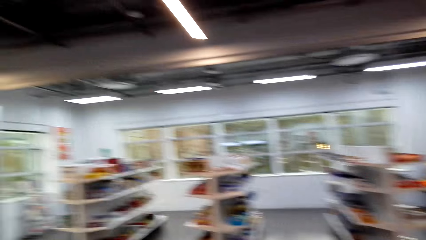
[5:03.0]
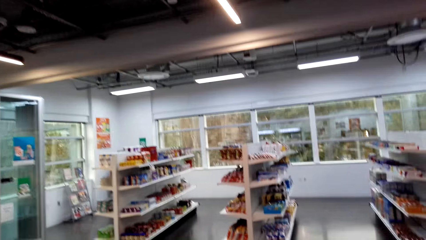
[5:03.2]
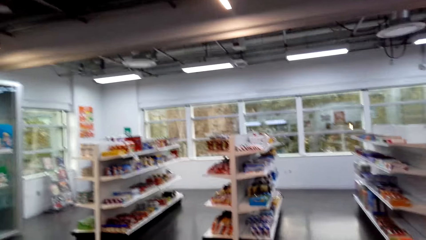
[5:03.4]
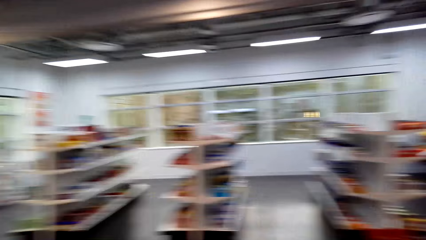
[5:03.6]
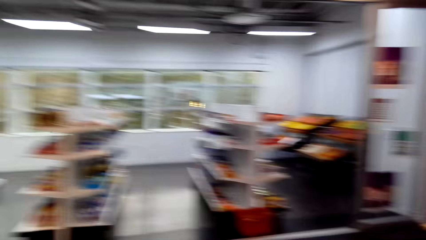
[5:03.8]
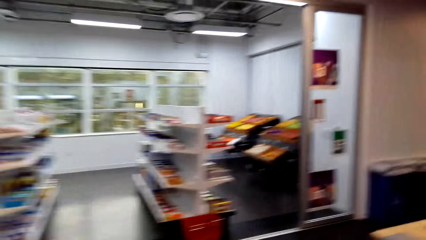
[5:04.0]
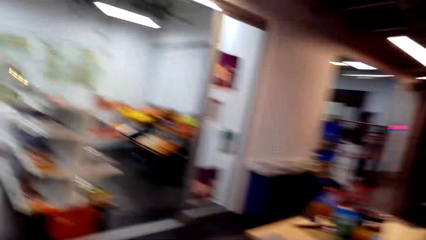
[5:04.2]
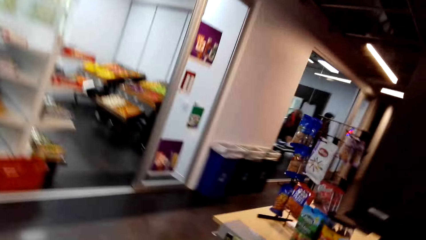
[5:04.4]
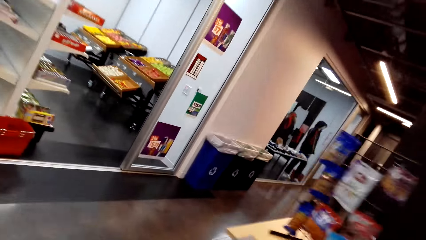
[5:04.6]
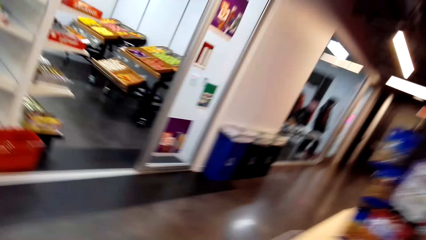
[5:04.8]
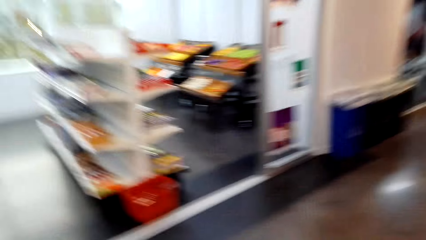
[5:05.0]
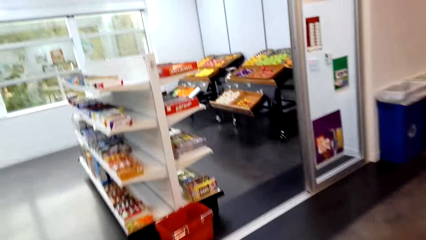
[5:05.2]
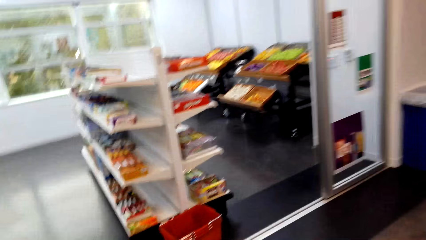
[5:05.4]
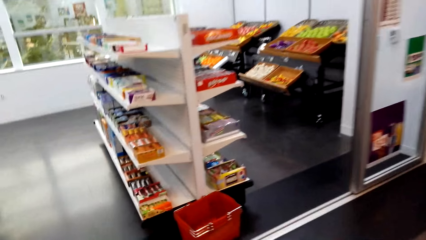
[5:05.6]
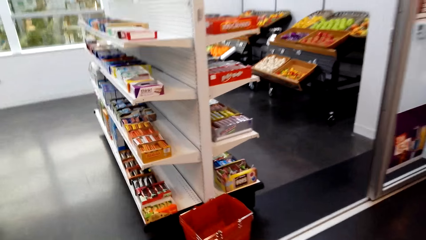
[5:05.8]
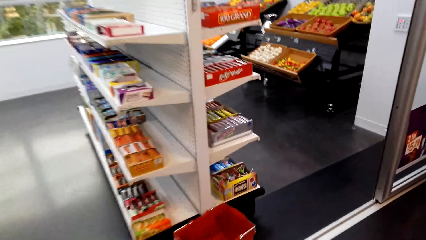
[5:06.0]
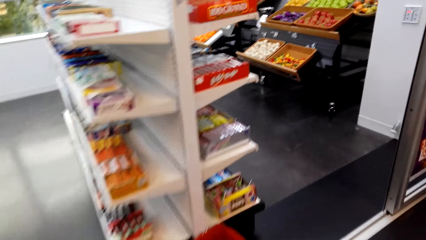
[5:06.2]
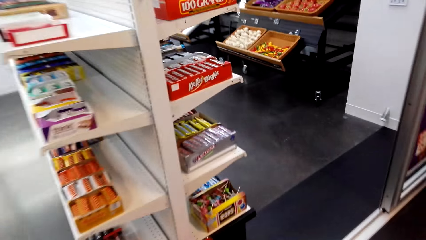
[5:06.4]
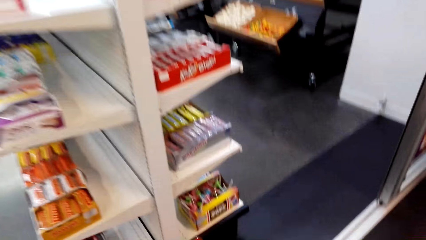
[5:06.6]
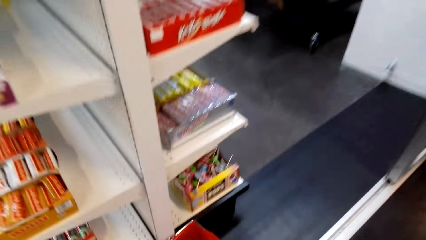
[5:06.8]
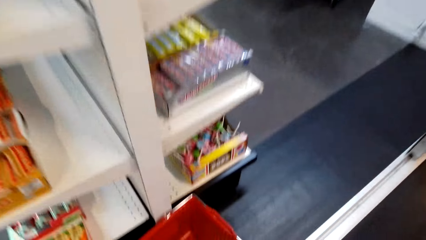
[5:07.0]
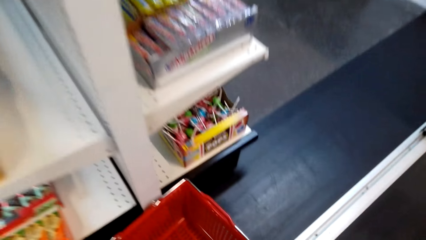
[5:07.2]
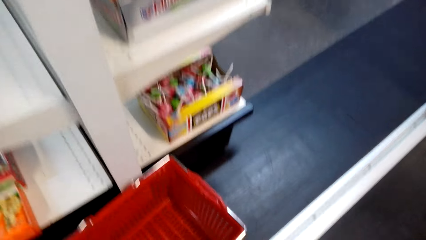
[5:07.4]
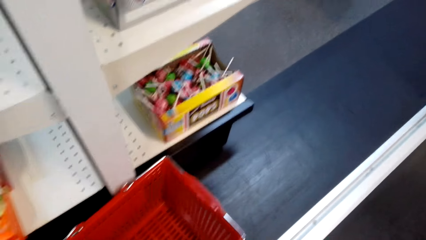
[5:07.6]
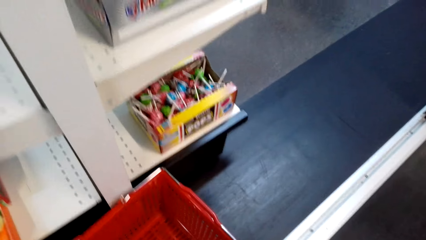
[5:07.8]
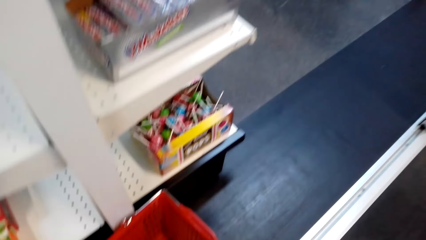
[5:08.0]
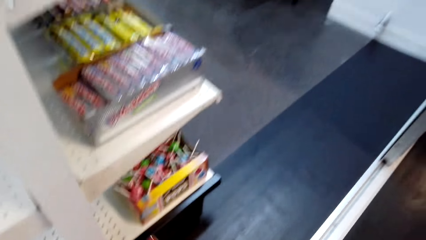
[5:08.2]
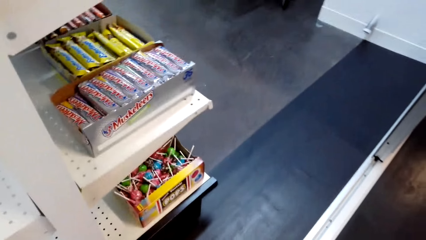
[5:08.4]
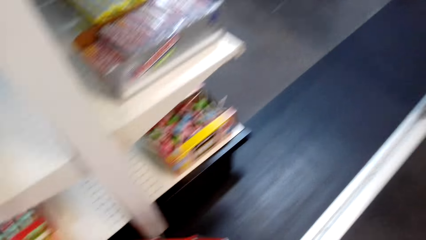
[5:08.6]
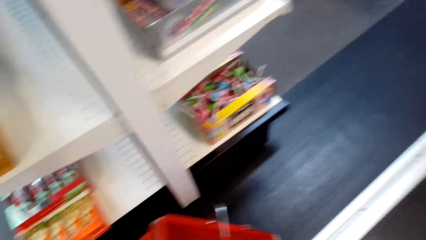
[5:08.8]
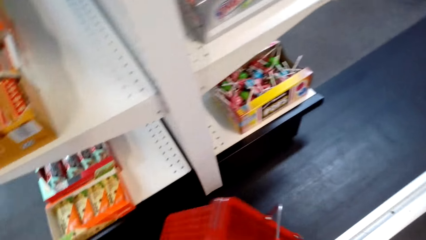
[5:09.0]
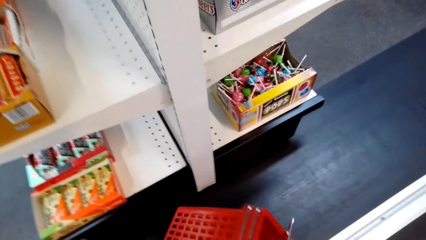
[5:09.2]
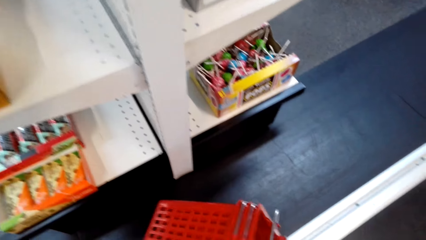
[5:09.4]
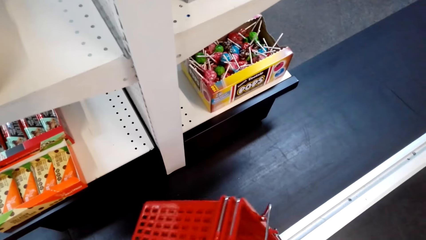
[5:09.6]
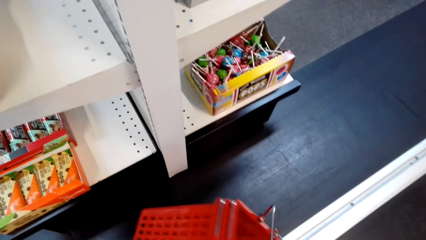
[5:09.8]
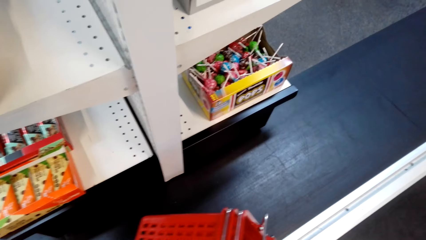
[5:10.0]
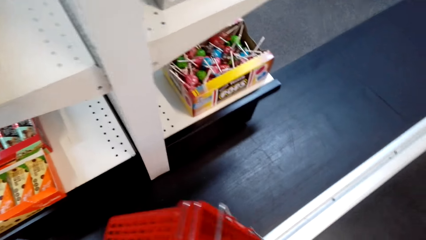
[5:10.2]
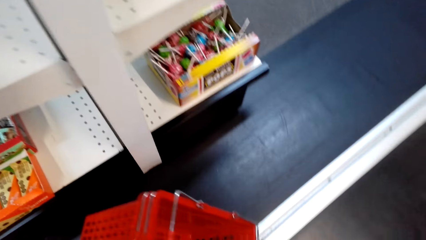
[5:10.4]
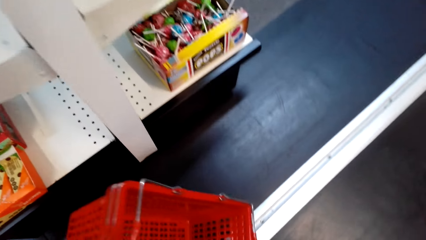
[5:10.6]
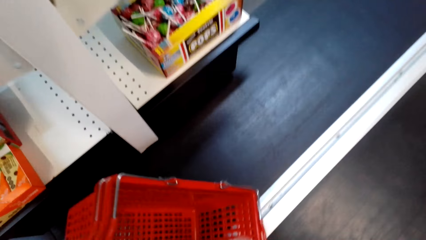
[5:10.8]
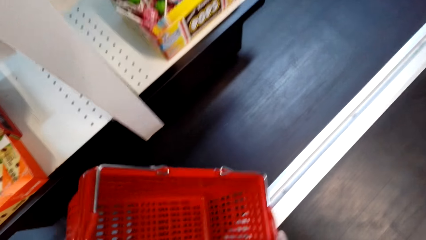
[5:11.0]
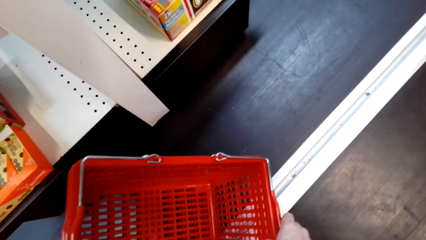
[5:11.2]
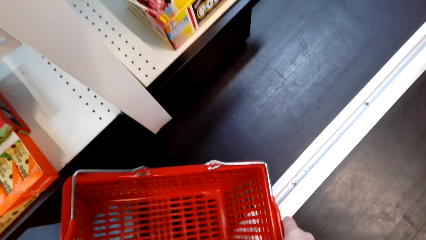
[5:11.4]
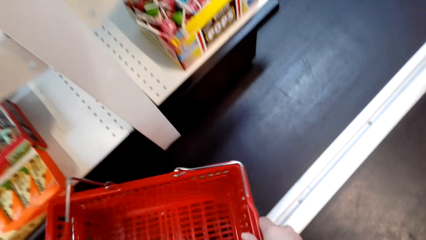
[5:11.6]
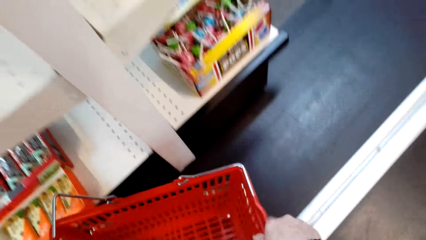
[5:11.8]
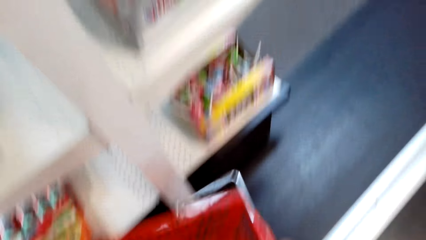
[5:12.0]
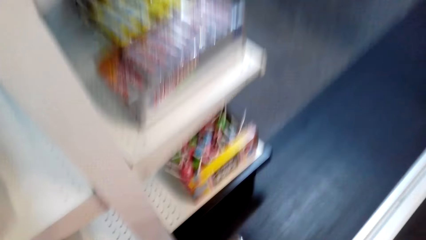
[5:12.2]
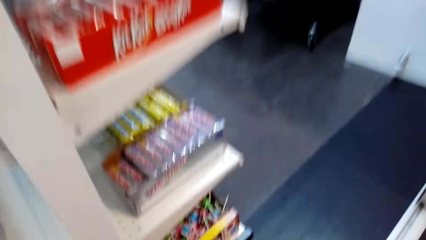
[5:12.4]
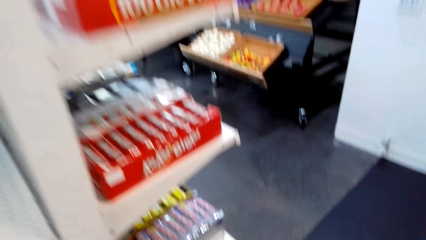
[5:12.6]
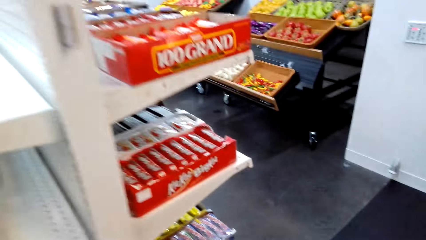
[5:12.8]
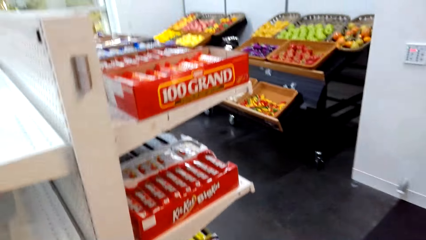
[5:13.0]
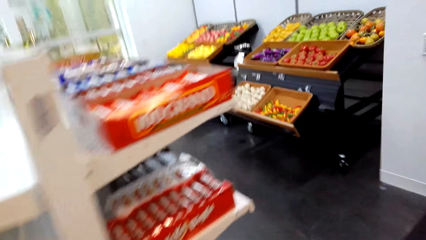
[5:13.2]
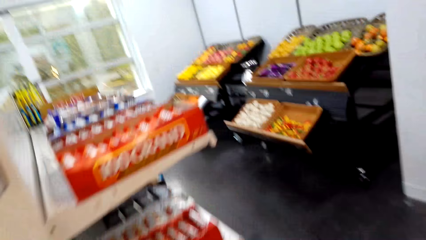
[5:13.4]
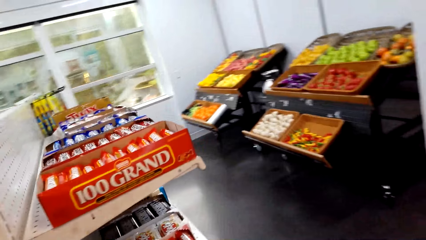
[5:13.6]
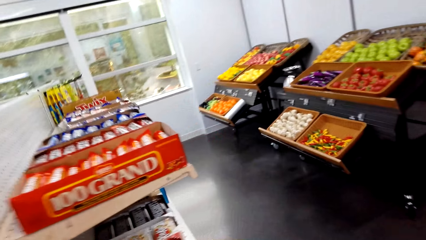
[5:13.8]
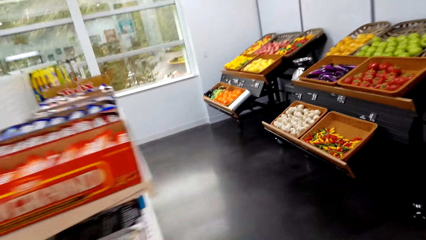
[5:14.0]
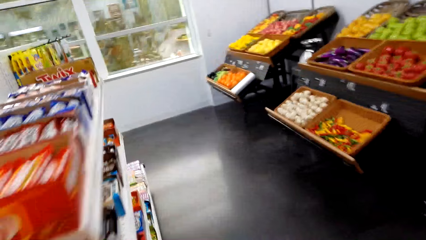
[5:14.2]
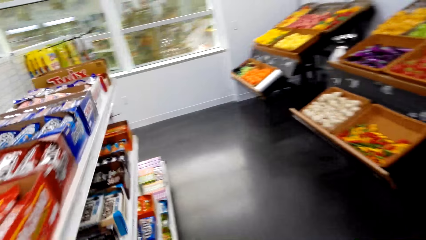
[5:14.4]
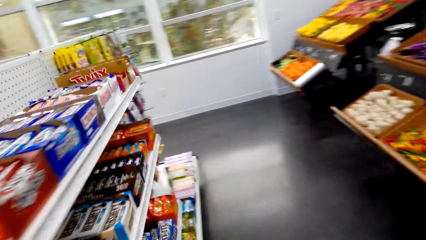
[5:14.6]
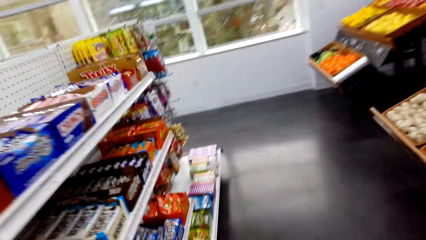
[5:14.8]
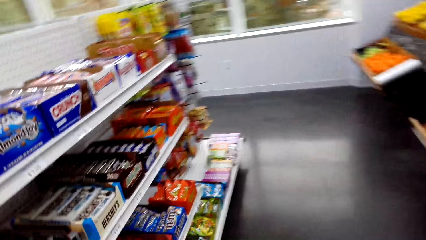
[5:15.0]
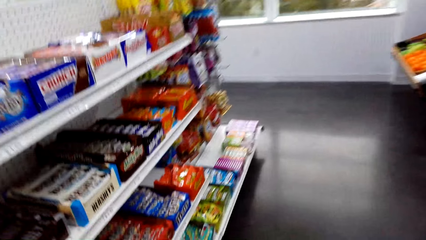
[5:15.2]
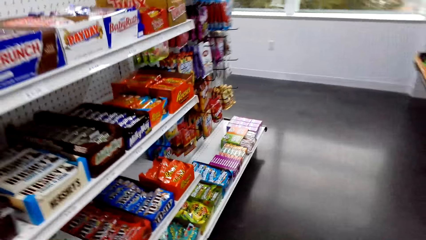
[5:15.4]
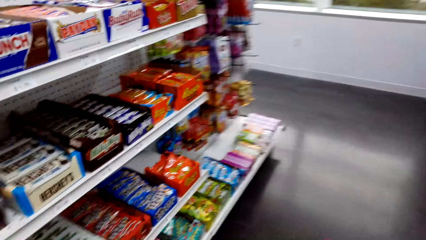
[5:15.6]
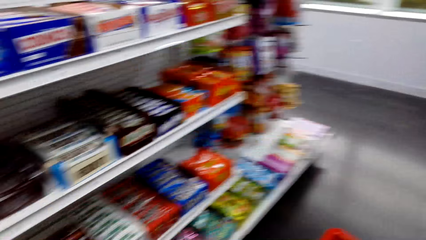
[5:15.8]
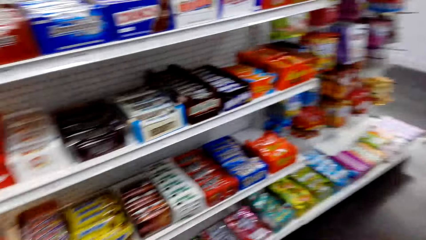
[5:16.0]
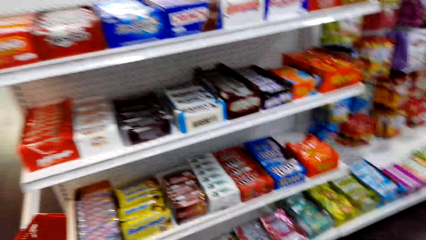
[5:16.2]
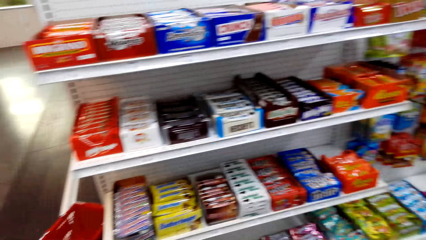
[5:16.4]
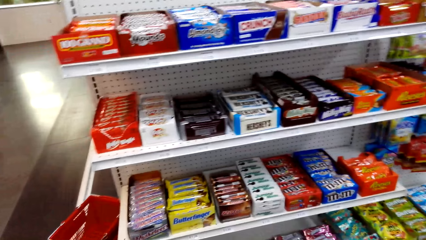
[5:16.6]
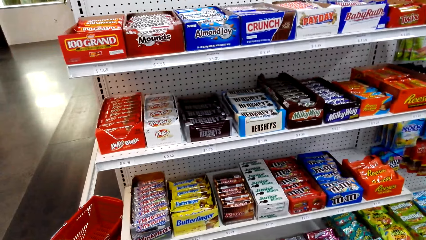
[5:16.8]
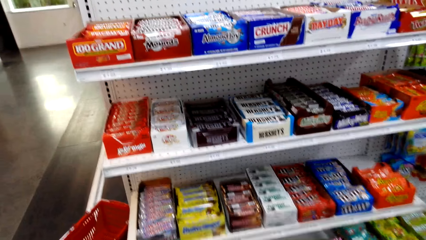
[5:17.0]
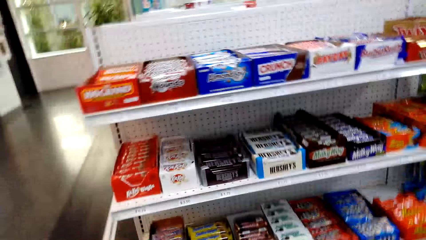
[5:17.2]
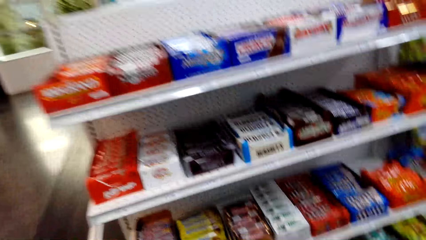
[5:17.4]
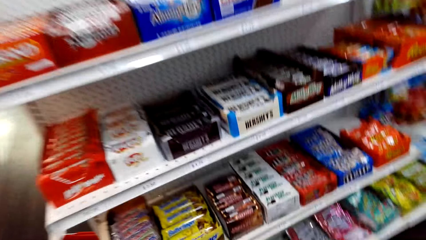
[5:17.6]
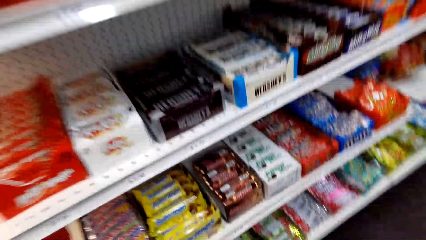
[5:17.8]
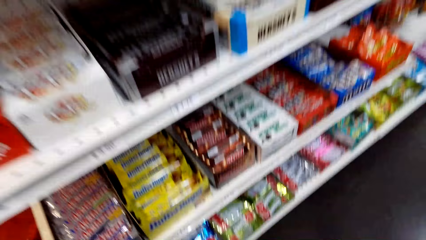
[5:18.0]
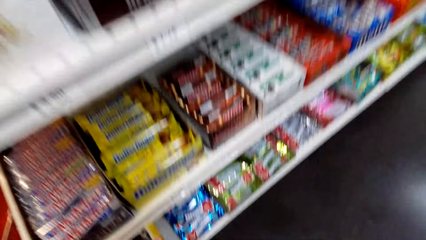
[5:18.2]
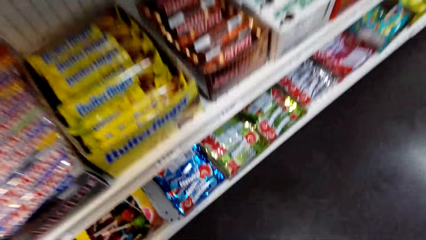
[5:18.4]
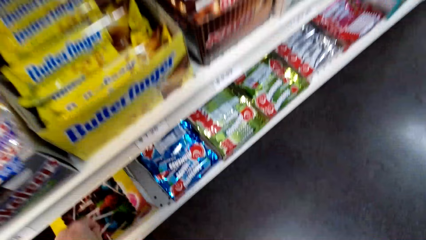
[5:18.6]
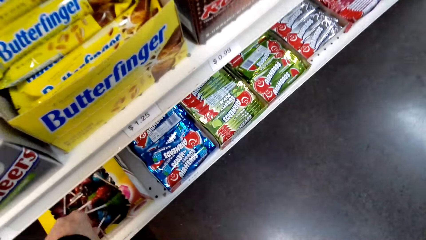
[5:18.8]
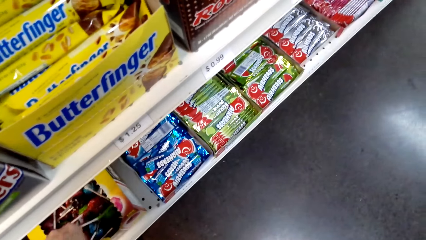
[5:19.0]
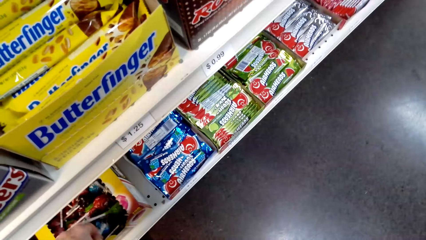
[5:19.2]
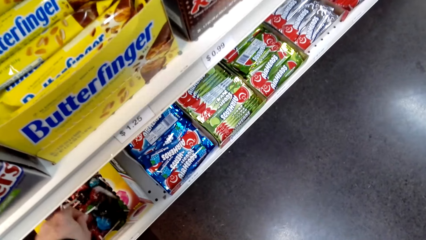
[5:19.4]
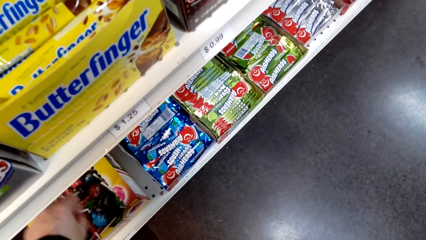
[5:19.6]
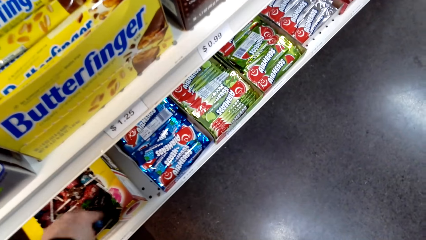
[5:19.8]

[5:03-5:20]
The camera wearer looks at the products. They pick up the trolley. They hold the shopping basket. They lift the trolley. They step forward. They look at the sachets. They look around.
